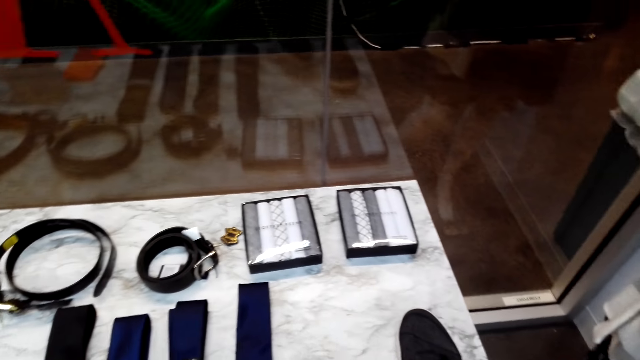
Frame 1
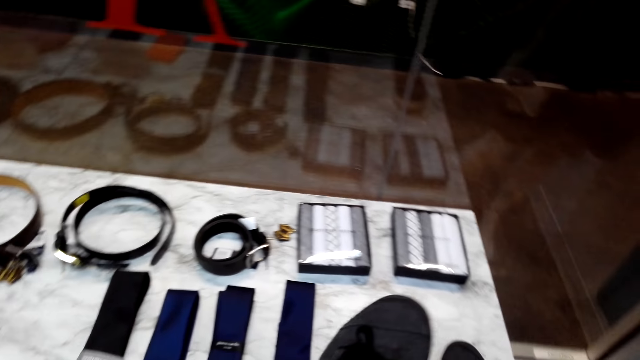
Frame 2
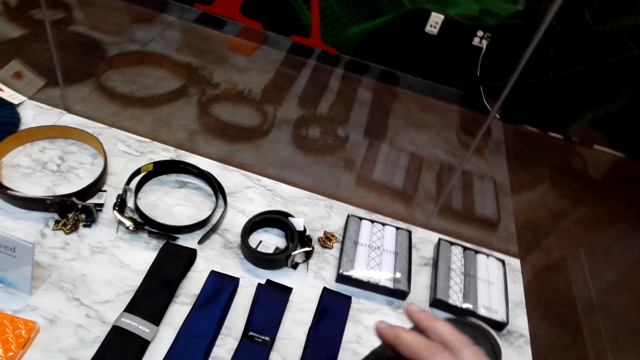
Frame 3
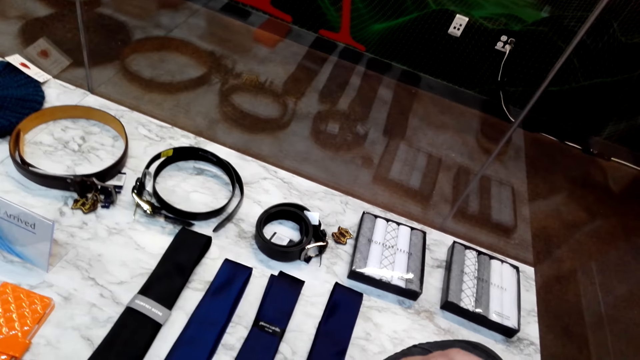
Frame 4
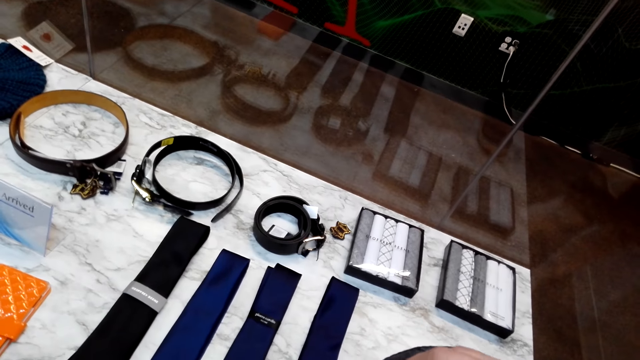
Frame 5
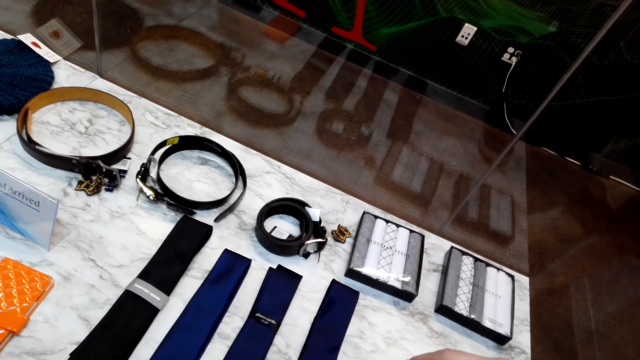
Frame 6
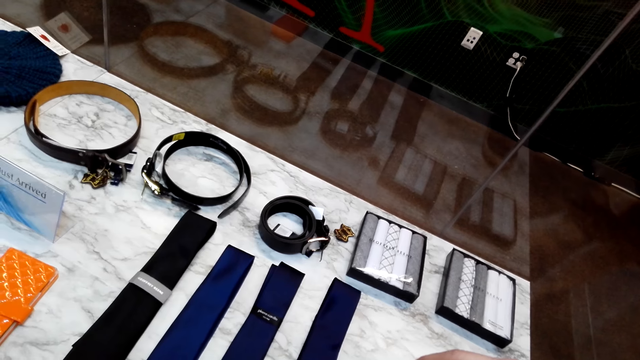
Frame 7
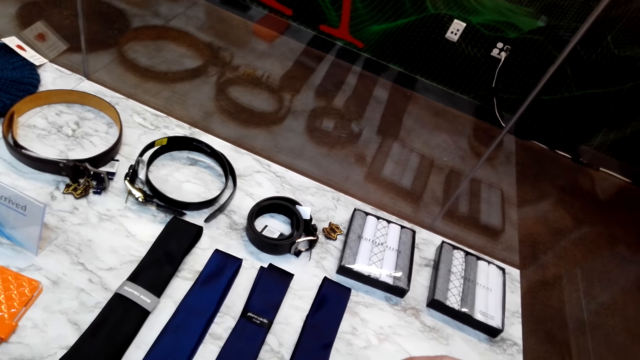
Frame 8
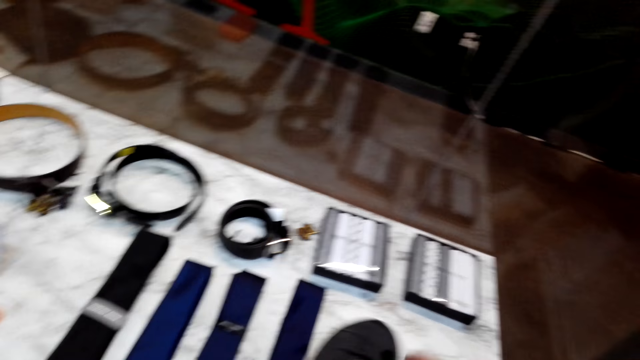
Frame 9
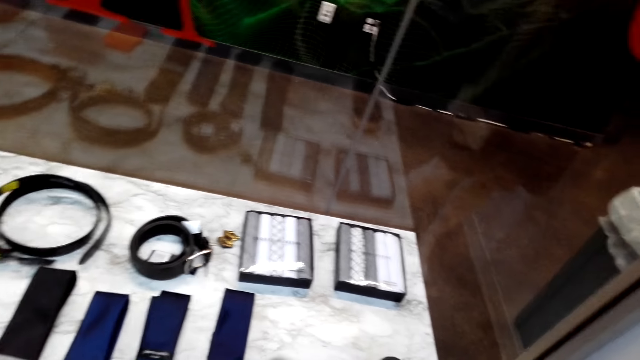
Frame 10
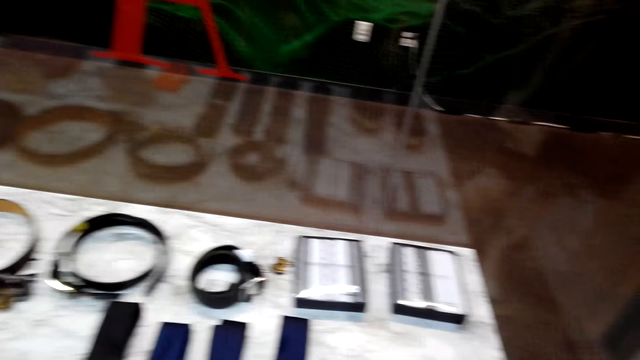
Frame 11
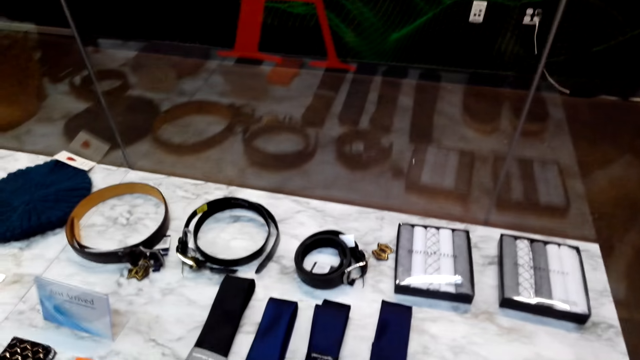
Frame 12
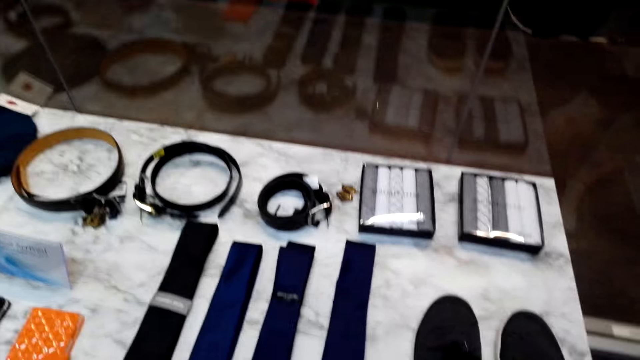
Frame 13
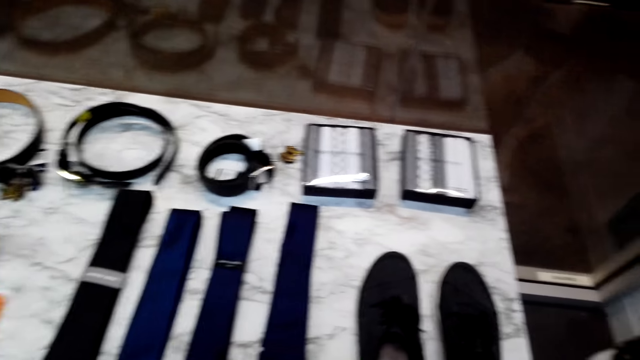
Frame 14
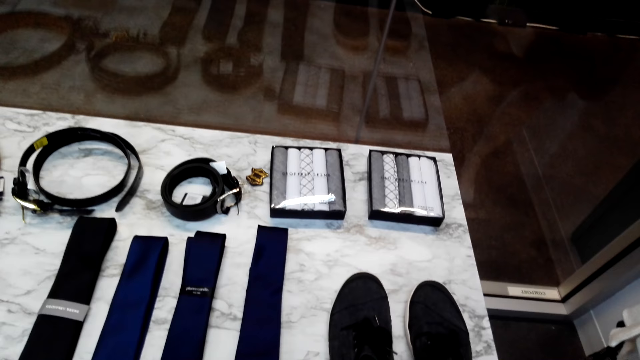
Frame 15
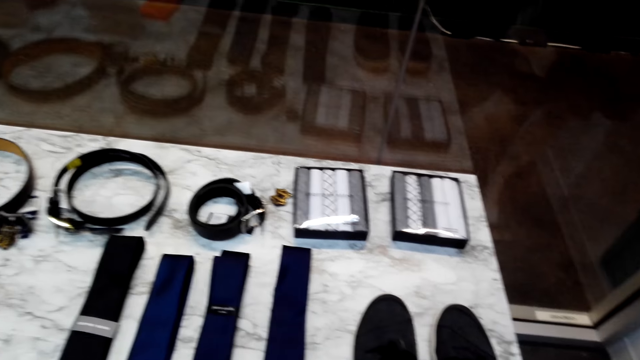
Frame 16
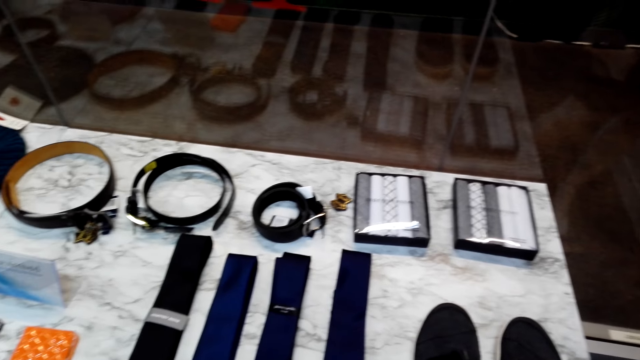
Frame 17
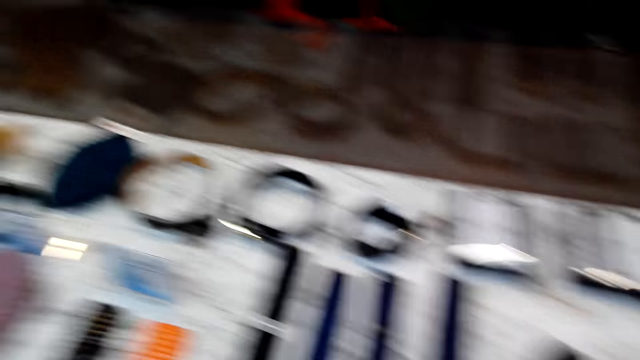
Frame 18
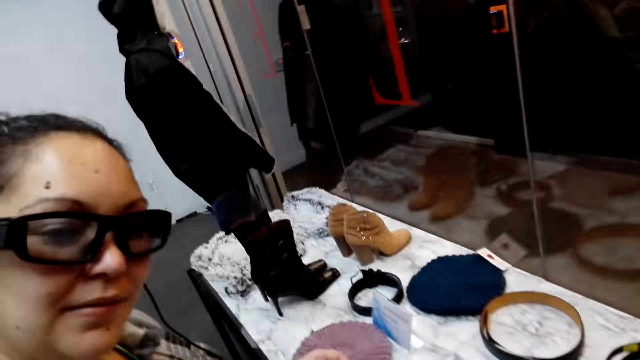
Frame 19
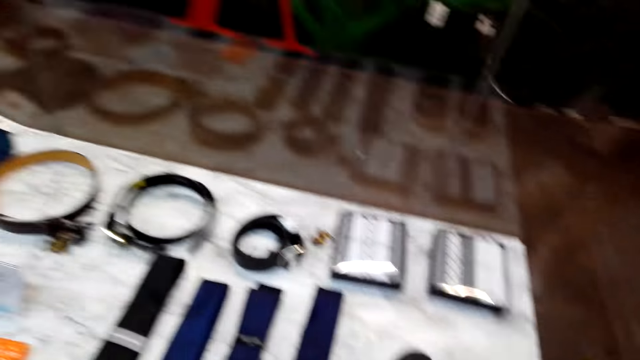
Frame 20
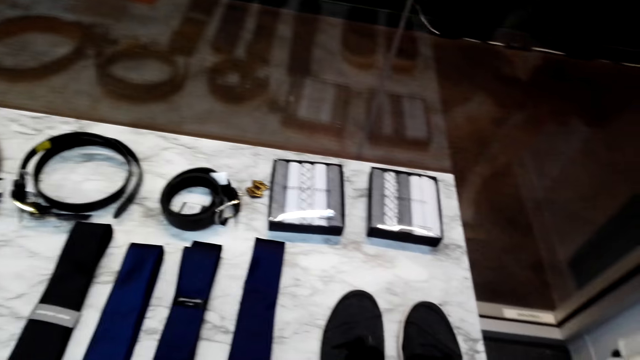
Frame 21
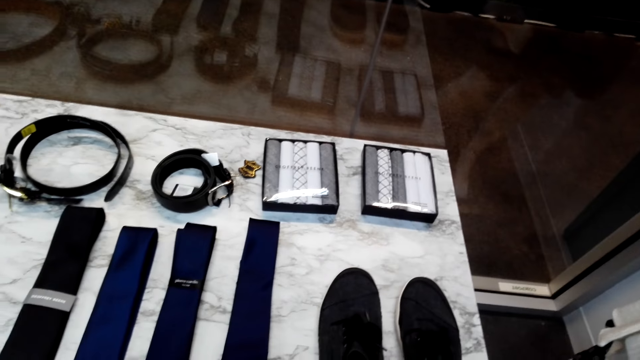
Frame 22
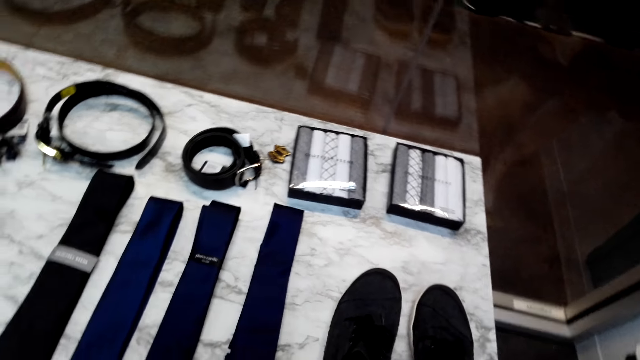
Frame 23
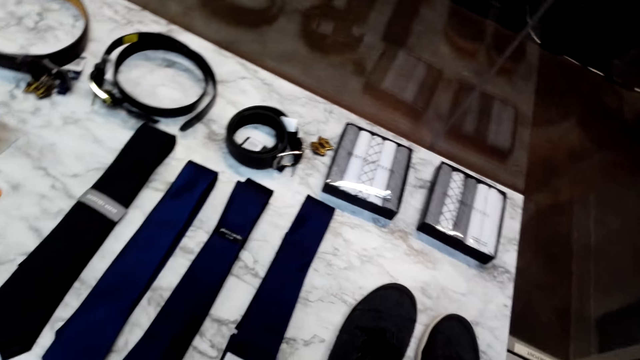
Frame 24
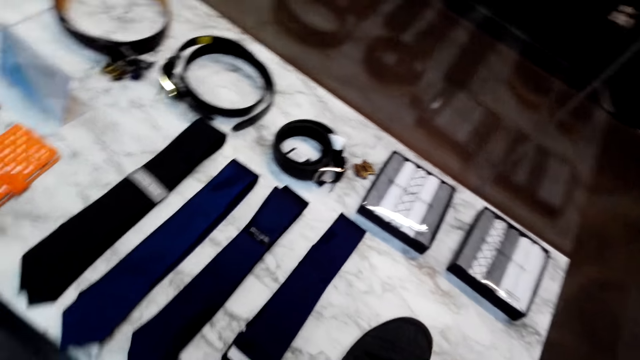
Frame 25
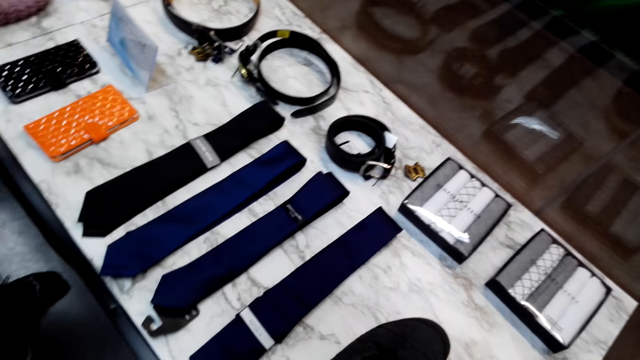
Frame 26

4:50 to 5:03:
The camera wearer picks up a shoe. A woman converses with the camera wearer. The camera wearer puts the shoe on the table. They look around.

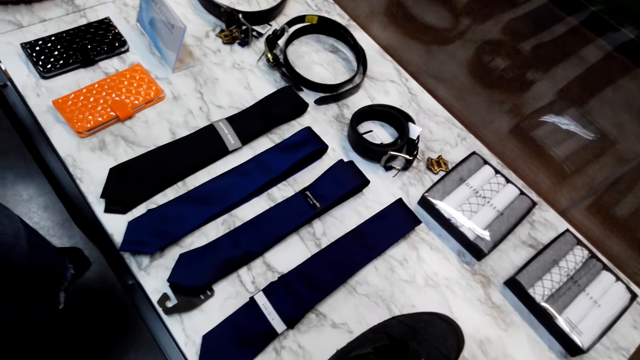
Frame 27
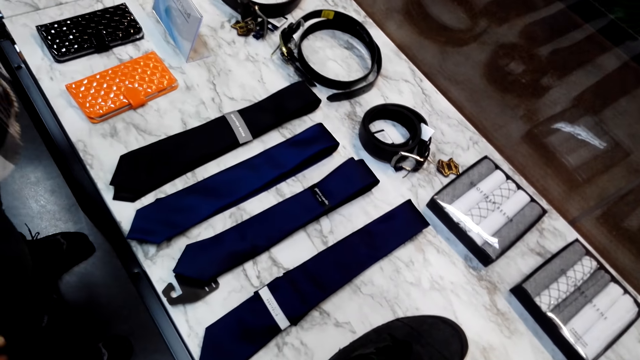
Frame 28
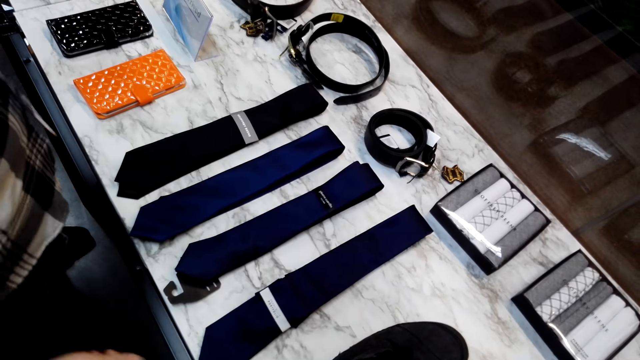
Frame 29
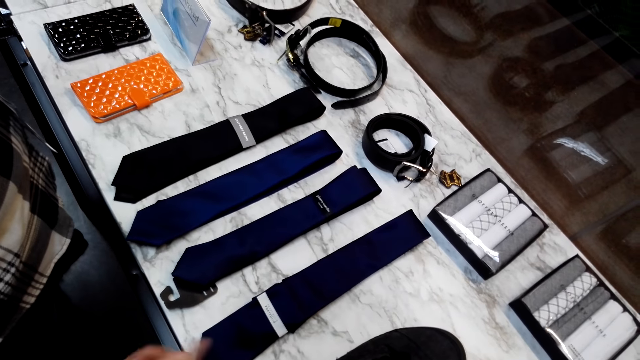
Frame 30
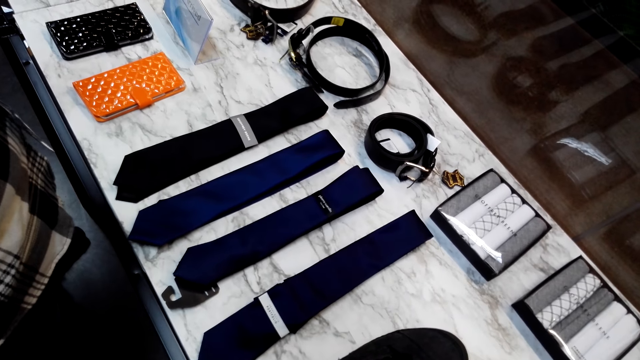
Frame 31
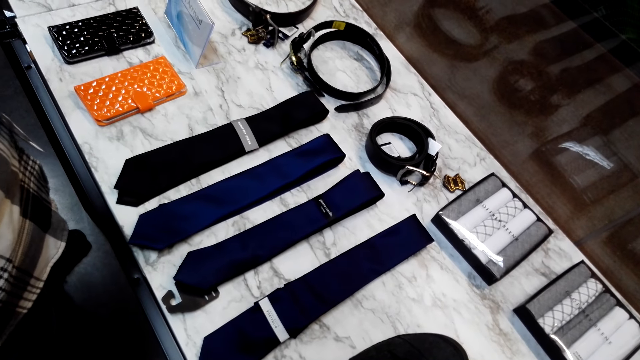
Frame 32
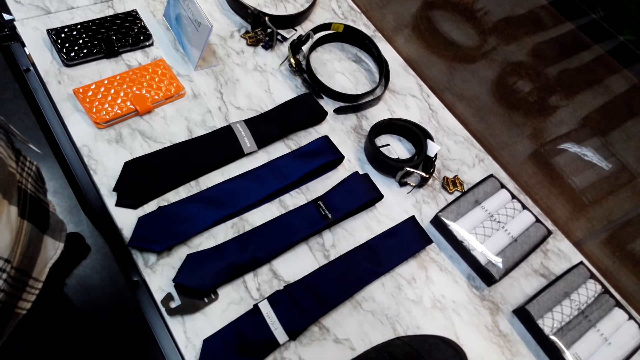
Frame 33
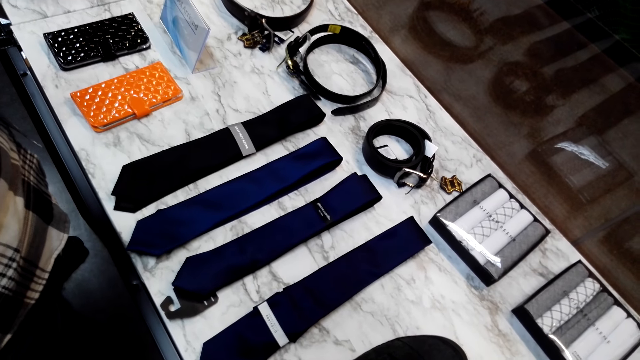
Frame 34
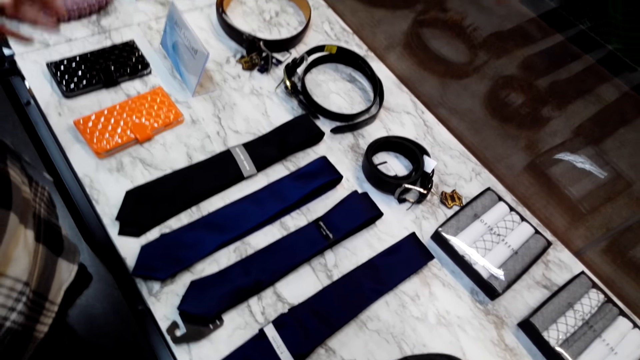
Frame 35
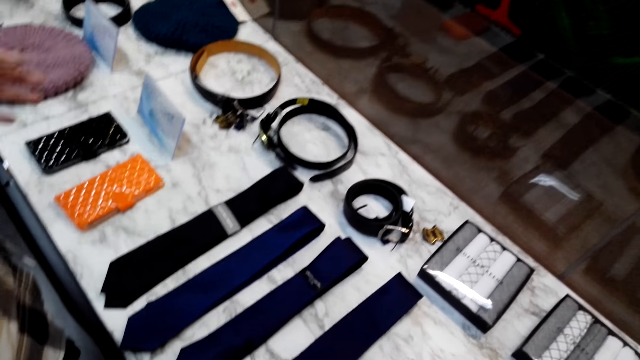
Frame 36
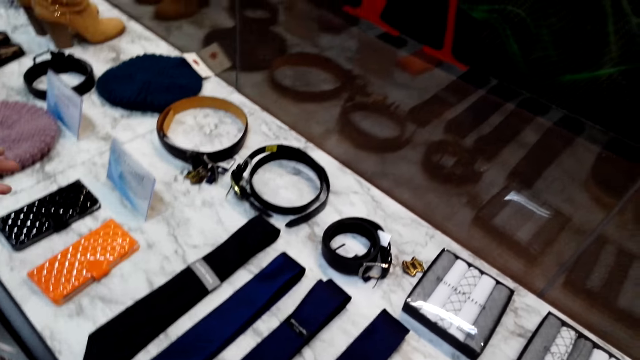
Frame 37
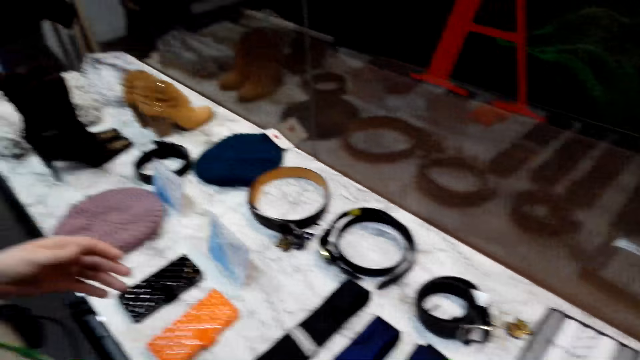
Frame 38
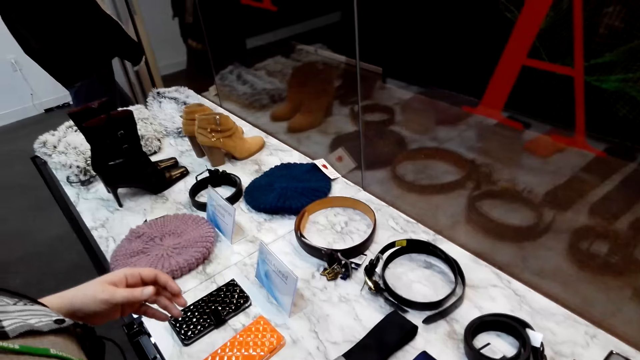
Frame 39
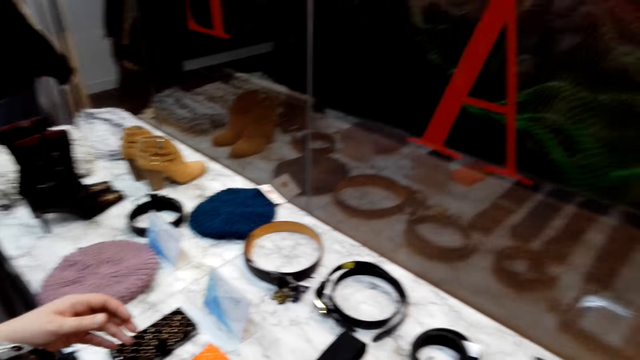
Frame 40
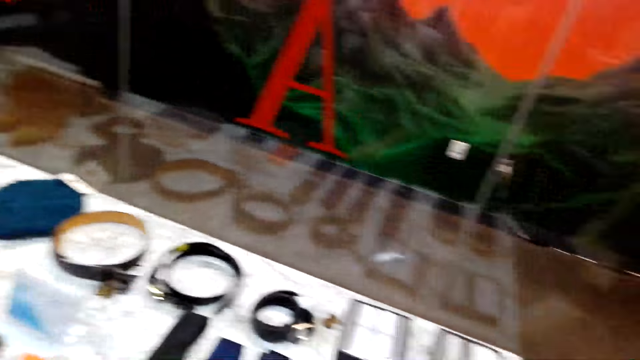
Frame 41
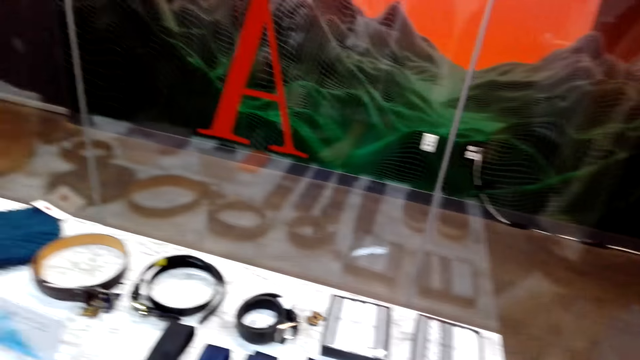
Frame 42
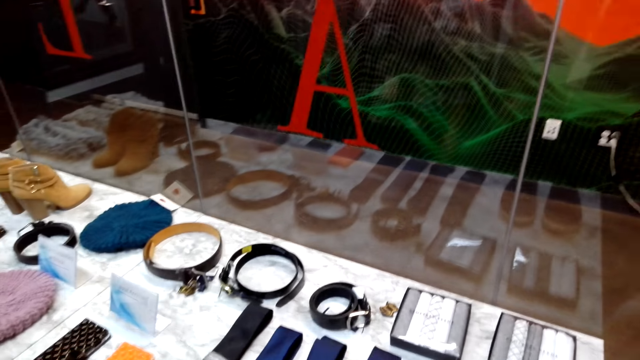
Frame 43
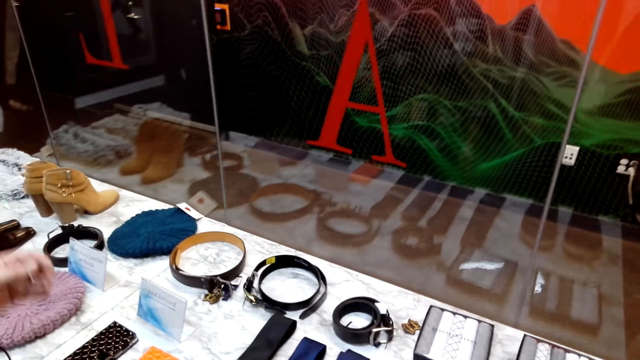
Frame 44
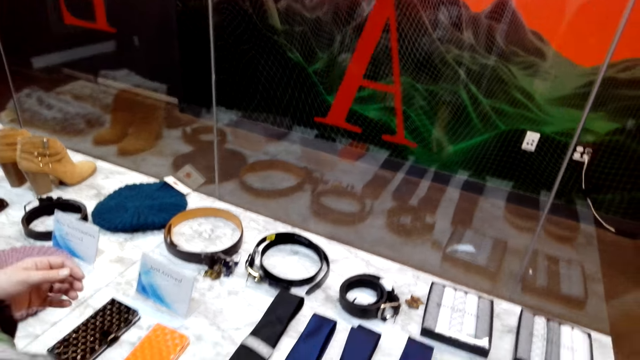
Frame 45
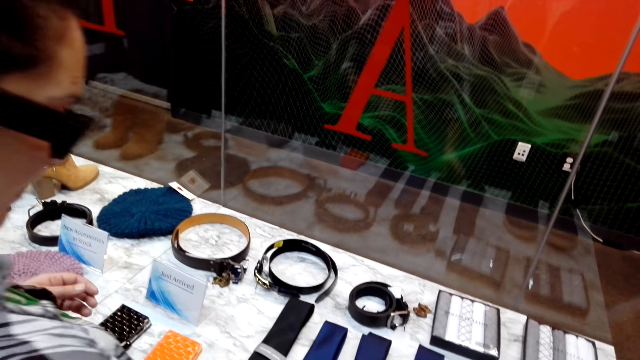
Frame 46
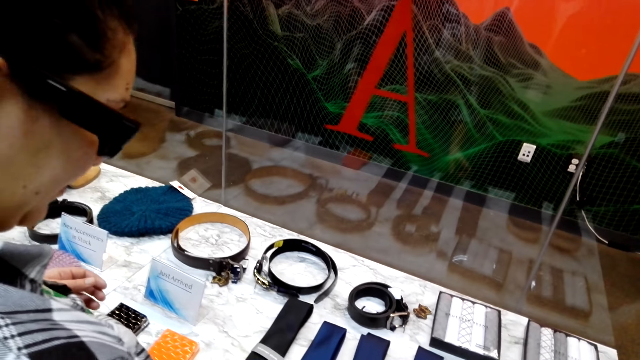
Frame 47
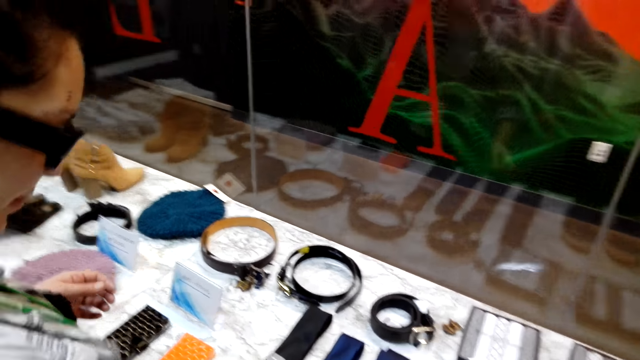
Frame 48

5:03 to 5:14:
A woman converses with the camera wearer. The camera wearer looks around.
